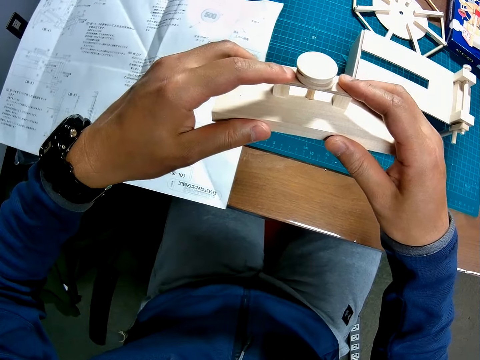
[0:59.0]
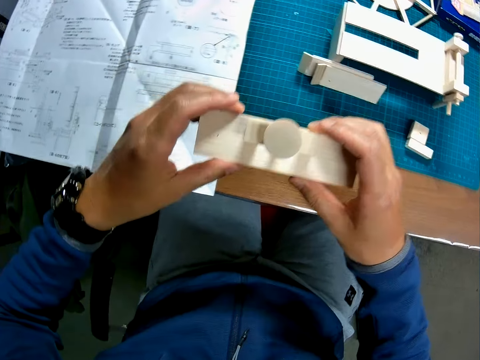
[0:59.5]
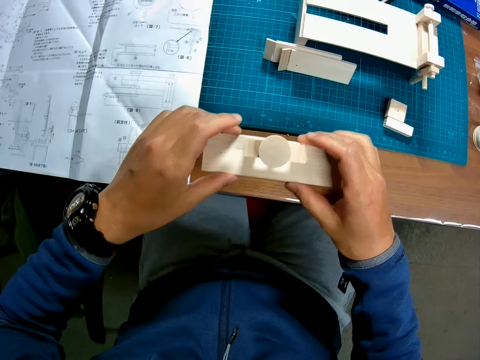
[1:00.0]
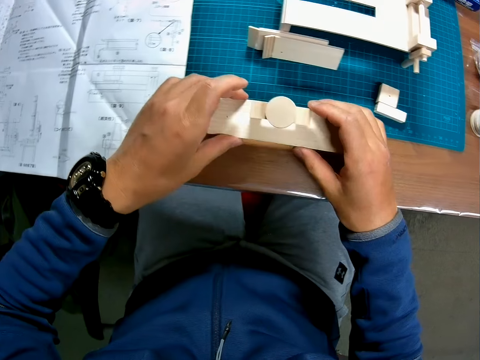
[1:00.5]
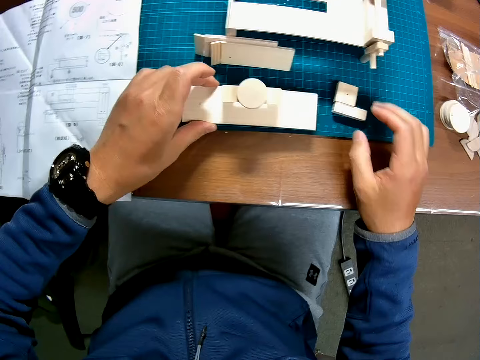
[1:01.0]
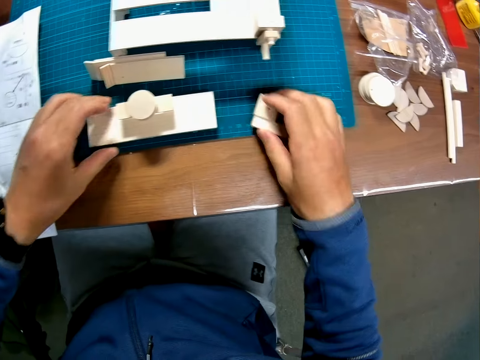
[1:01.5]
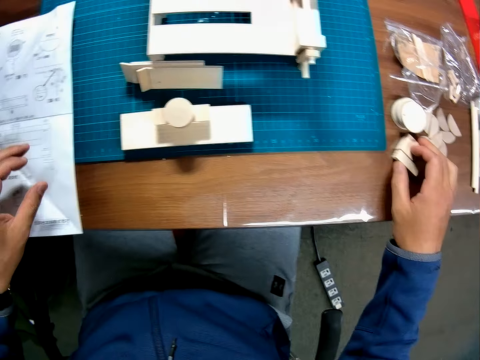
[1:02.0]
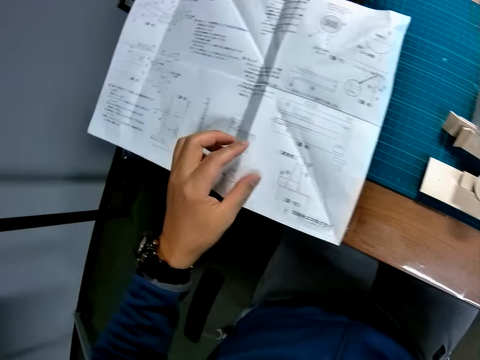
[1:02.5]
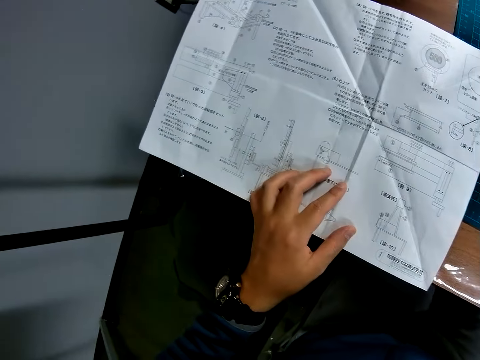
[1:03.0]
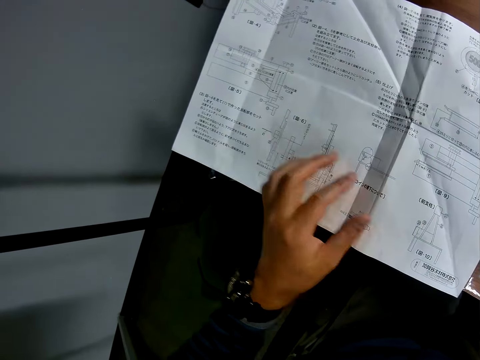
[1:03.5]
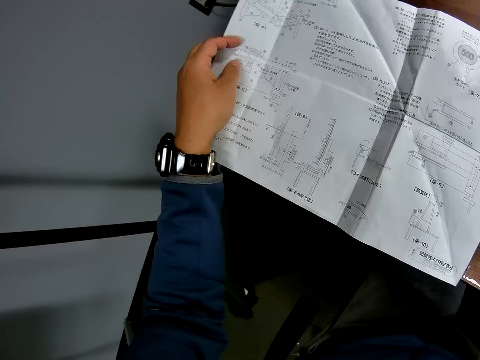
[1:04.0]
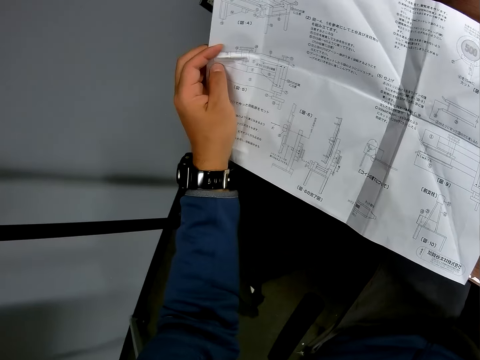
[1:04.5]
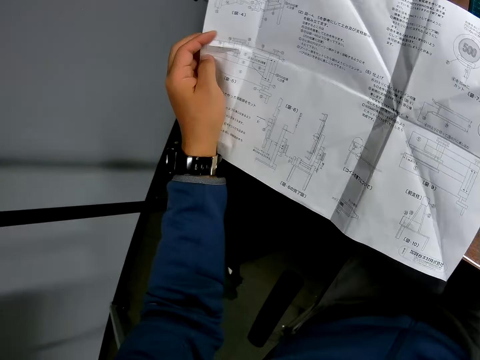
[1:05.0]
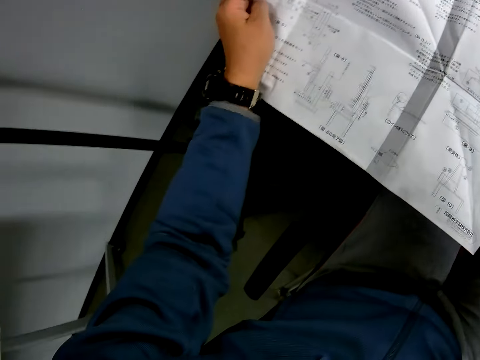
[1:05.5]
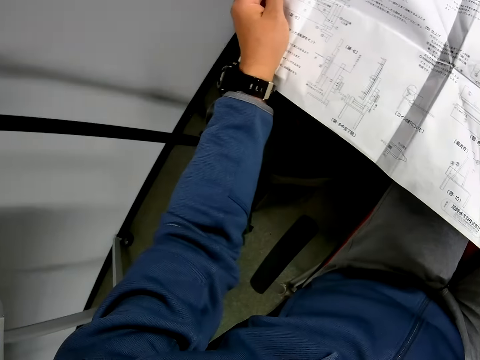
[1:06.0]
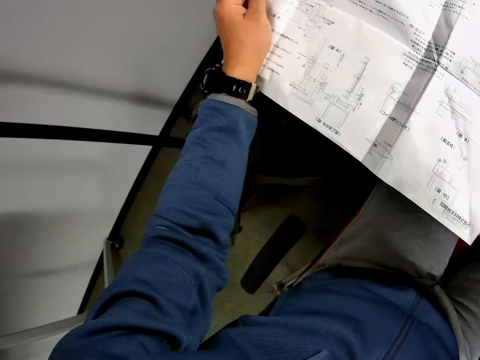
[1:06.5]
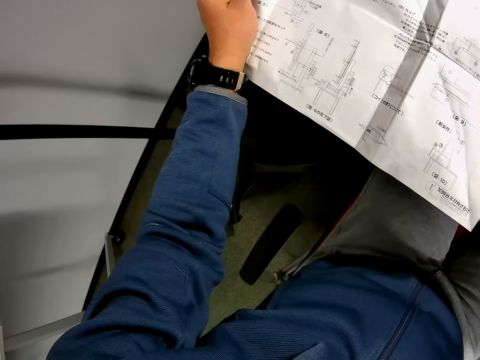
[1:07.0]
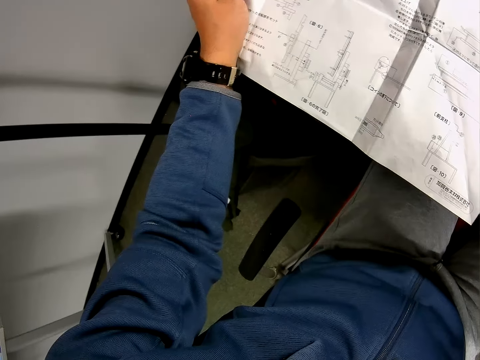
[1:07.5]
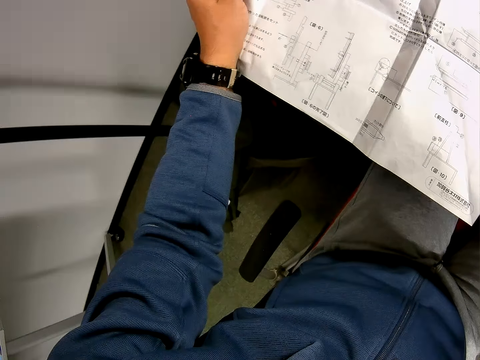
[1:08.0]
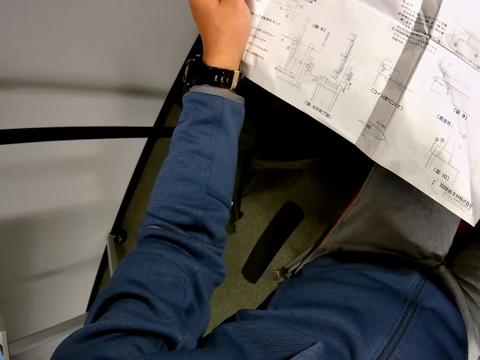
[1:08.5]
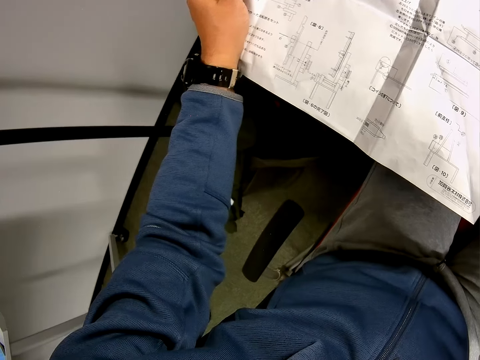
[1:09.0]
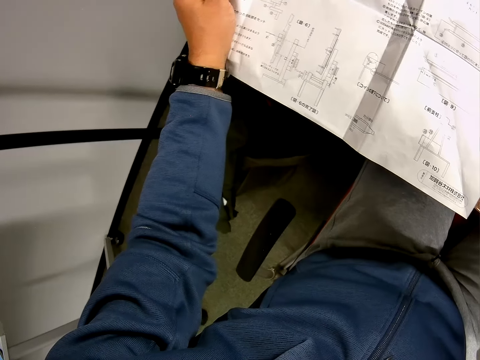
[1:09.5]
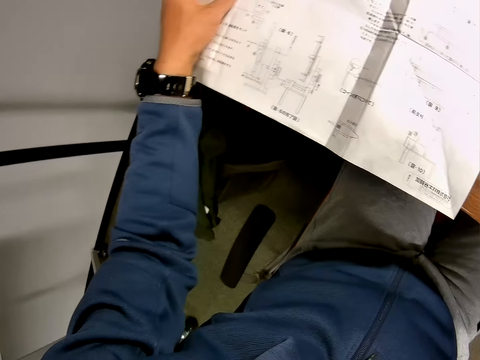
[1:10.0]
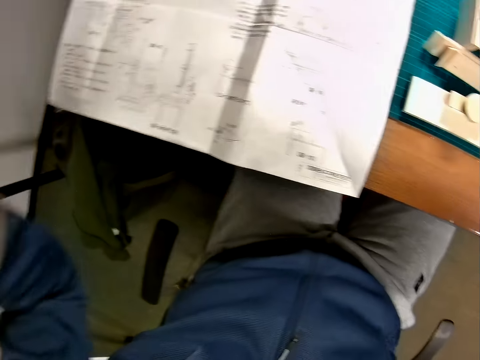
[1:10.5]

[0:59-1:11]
The camera wearer drops the woodwork on the board on the table. They move a wood piece. They hold a paper in hand. They check the paper manual.

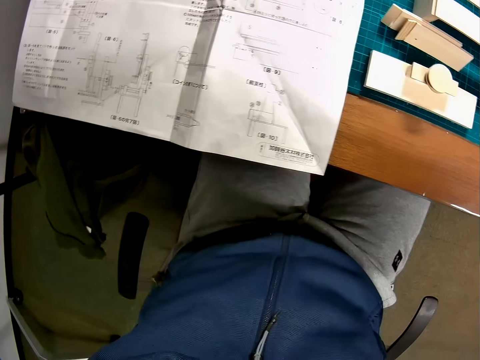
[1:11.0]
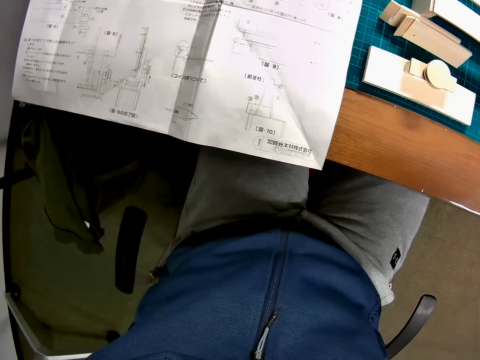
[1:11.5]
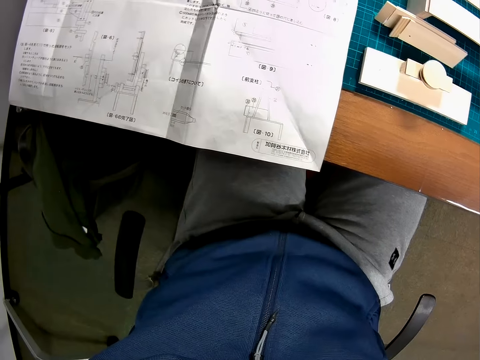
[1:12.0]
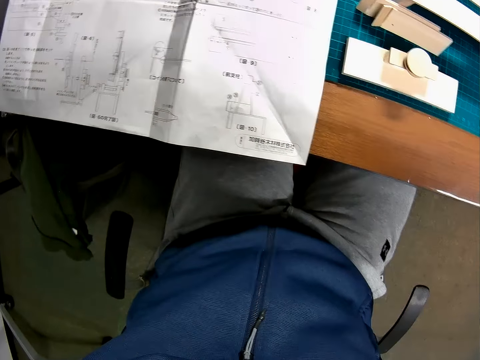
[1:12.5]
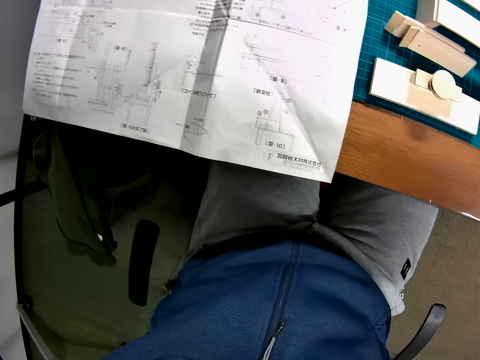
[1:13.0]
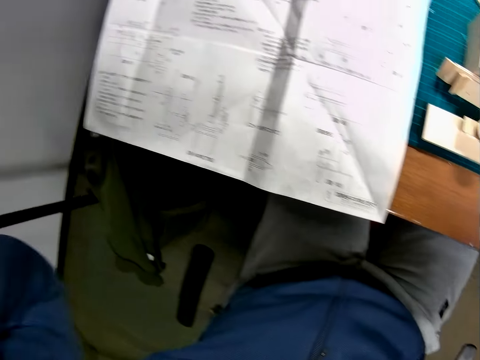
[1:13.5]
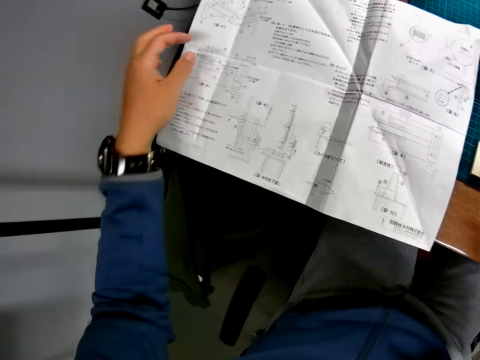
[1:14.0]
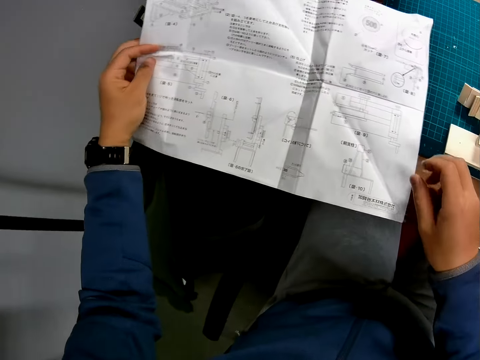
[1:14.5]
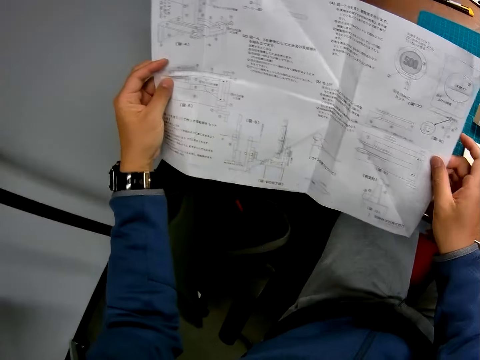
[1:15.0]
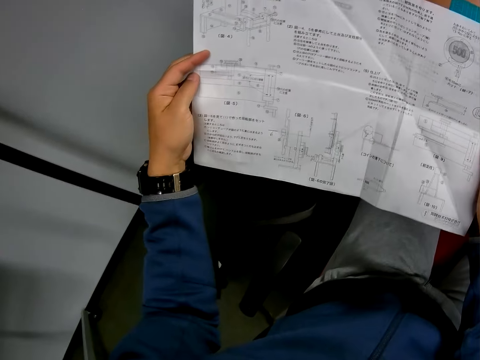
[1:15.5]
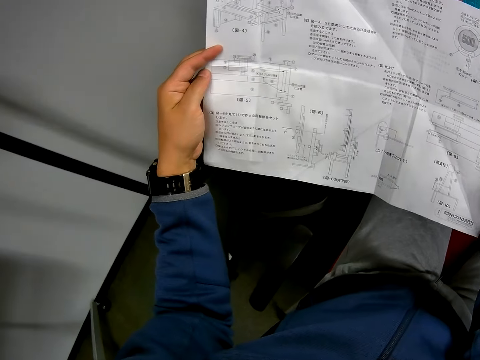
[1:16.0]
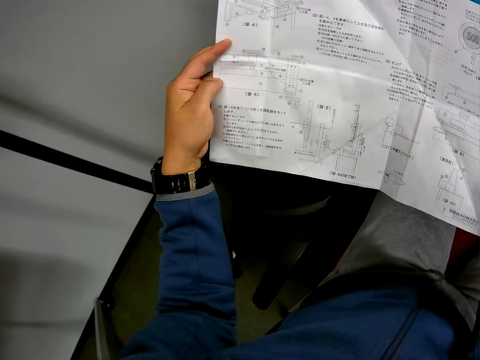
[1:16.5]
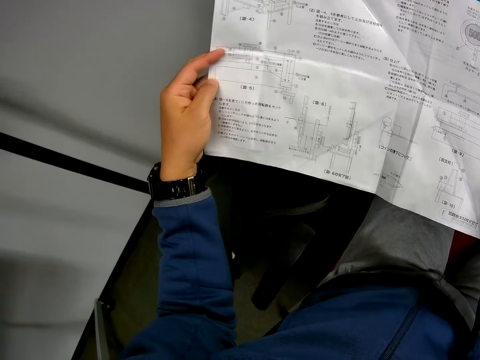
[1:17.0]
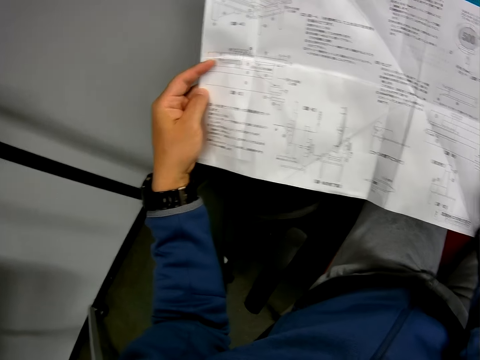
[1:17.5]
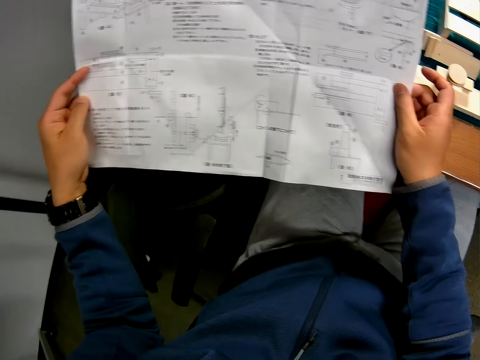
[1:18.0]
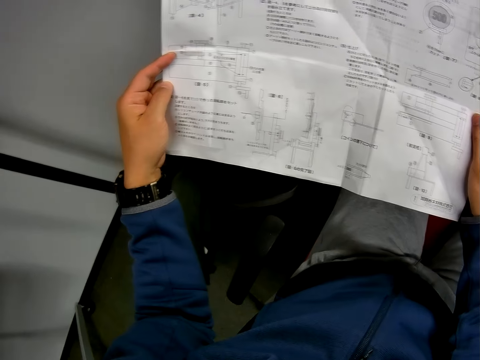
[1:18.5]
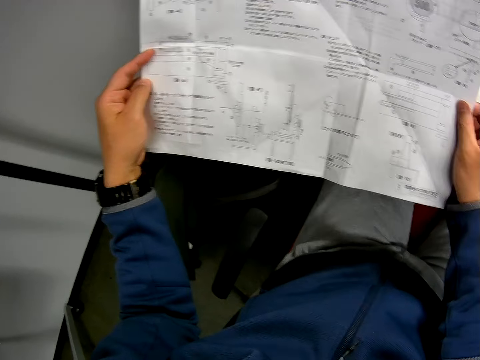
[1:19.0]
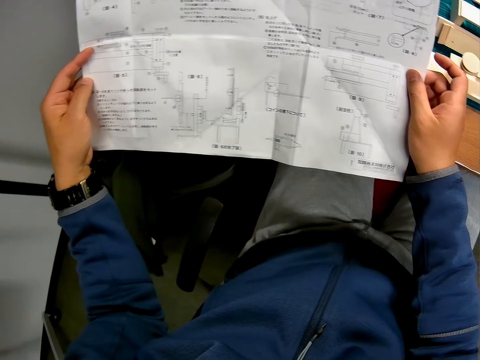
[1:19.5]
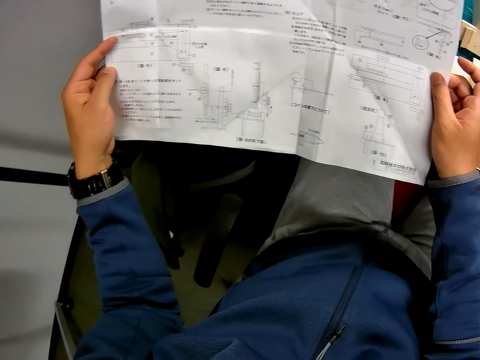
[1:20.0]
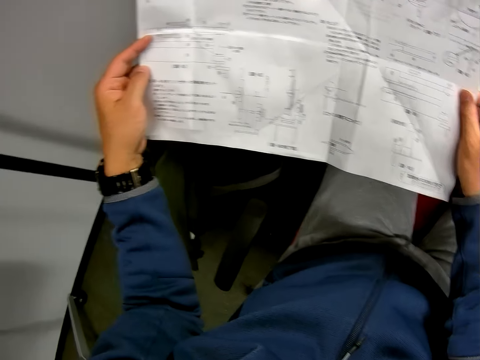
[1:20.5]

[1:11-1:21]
The camera wearer holds a paper with both hands.

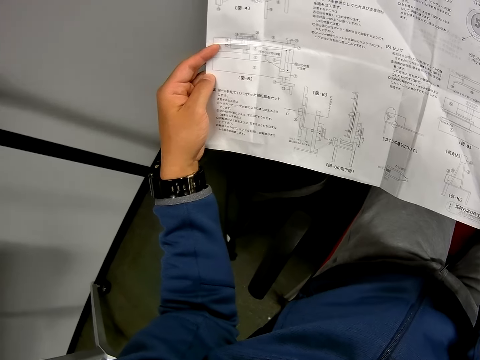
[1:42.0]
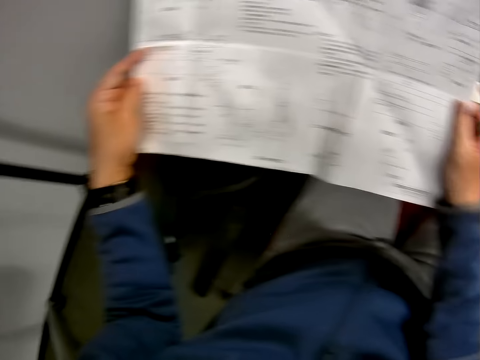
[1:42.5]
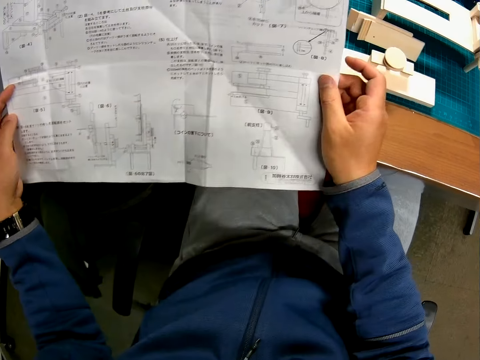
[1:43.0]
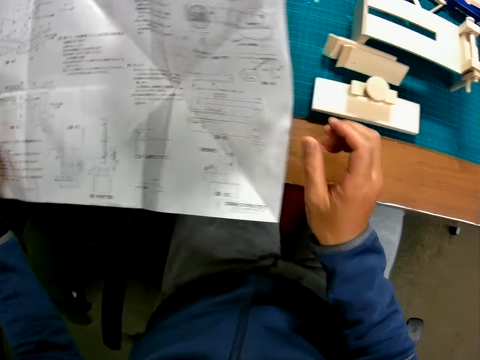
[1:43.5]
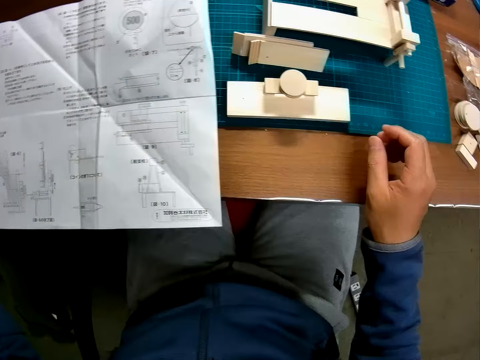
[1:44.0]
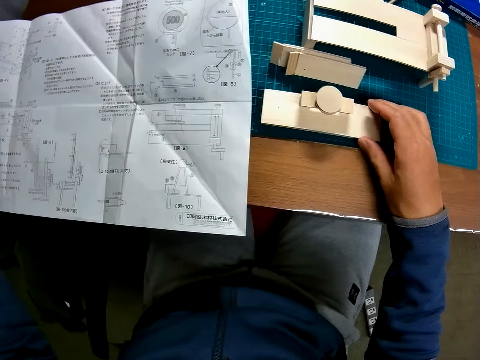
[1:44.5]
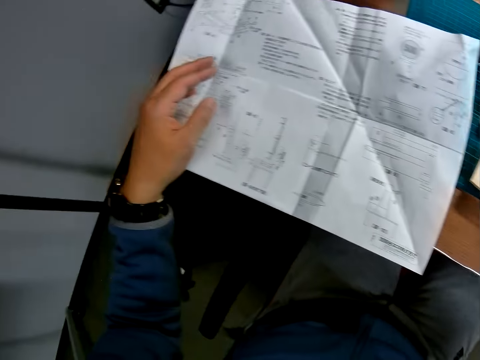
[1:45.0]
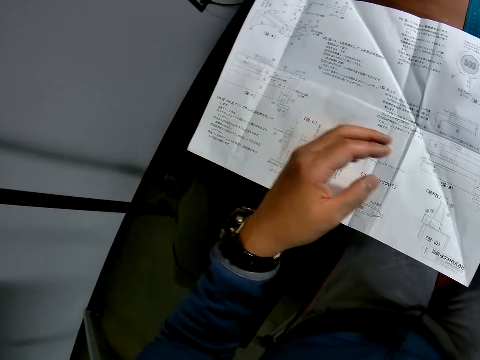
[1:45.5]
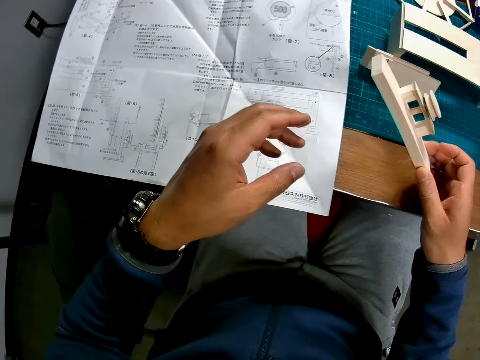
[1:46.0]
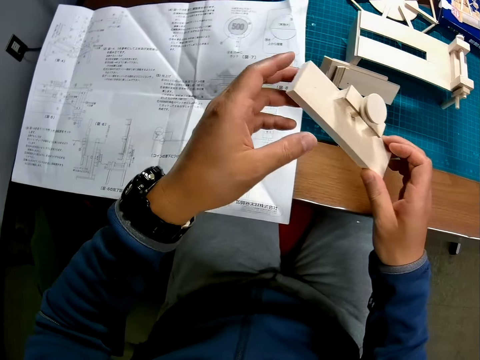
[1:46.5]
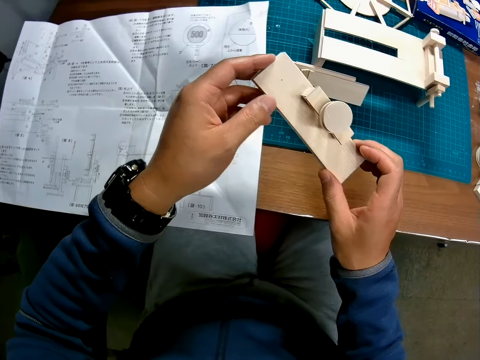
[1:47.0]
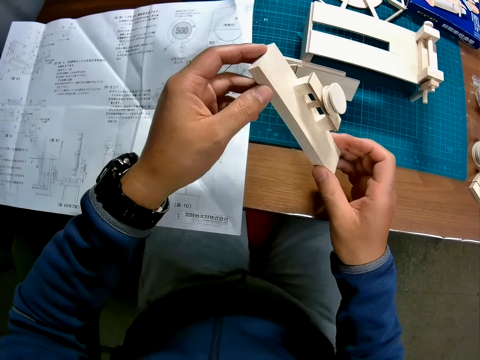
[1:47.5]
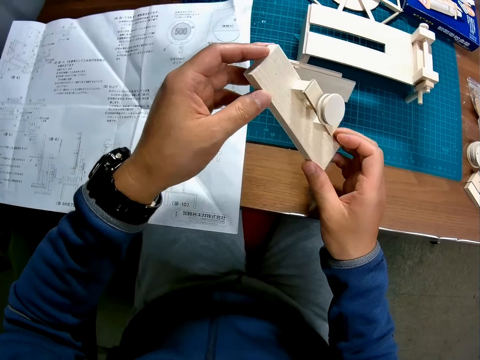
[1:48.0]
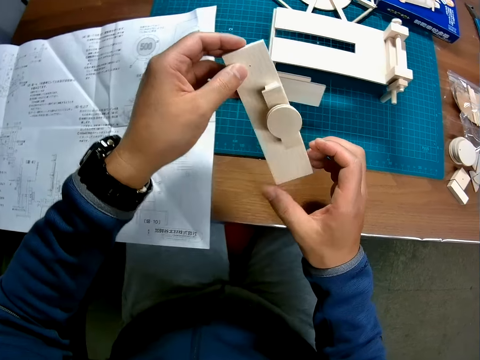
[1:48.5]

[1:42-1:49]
The camera wearer places the paper on the table. He holds the woodwork with his right hand. He picks up a handcraft from the table.
